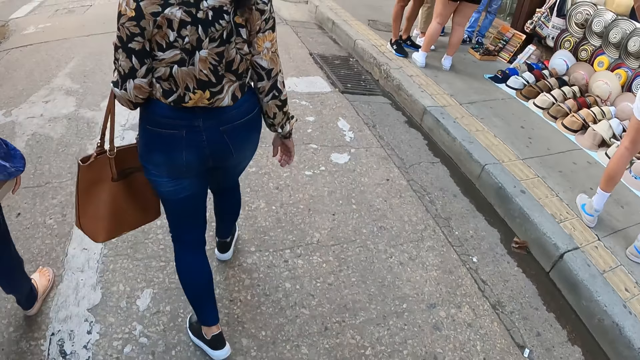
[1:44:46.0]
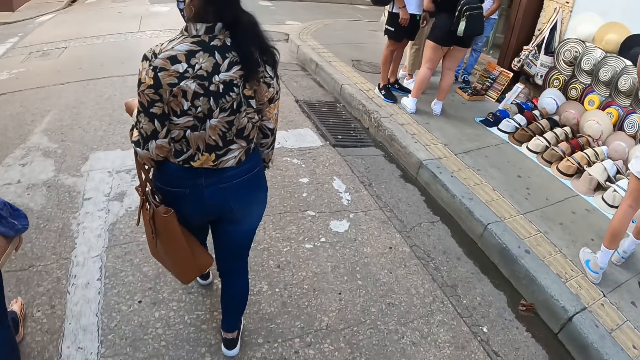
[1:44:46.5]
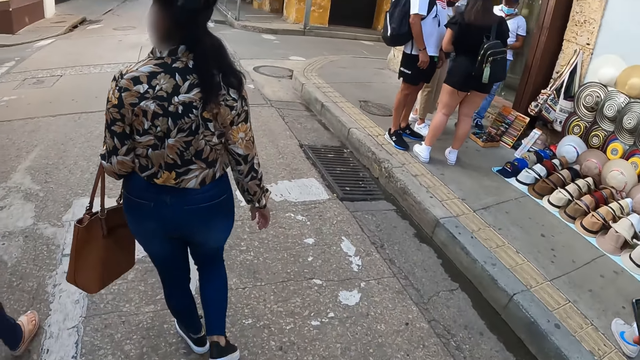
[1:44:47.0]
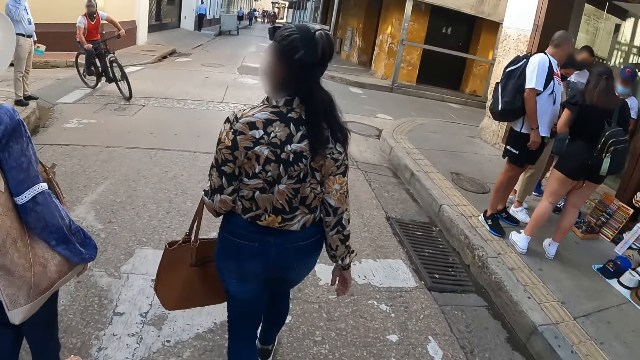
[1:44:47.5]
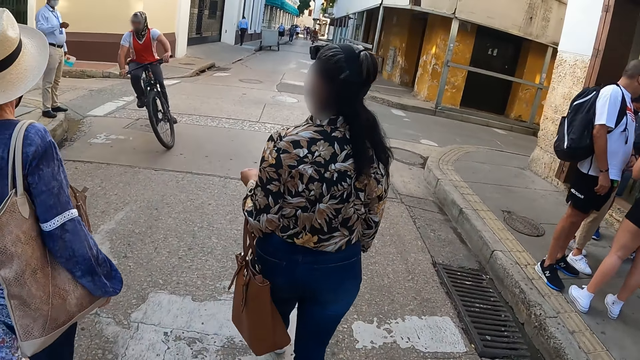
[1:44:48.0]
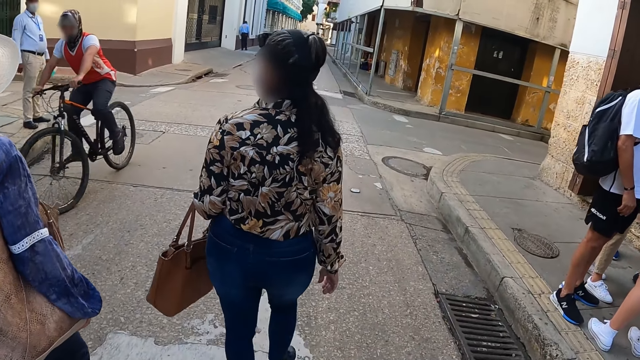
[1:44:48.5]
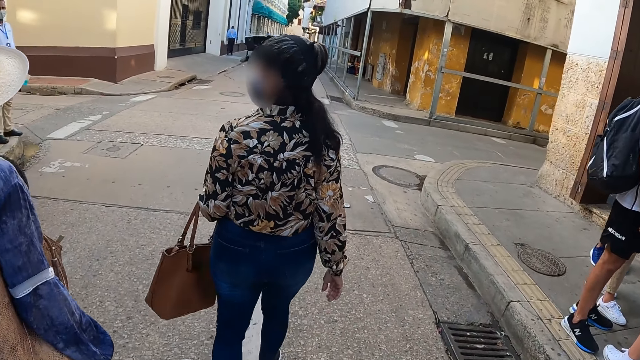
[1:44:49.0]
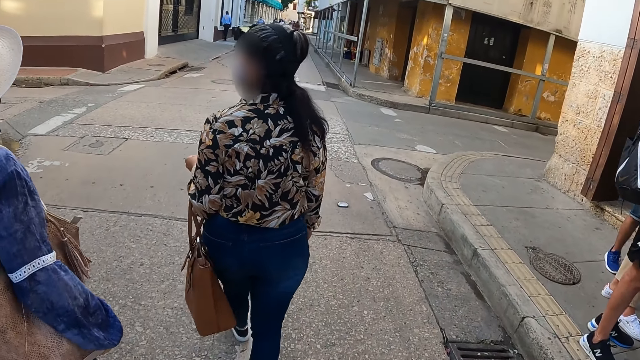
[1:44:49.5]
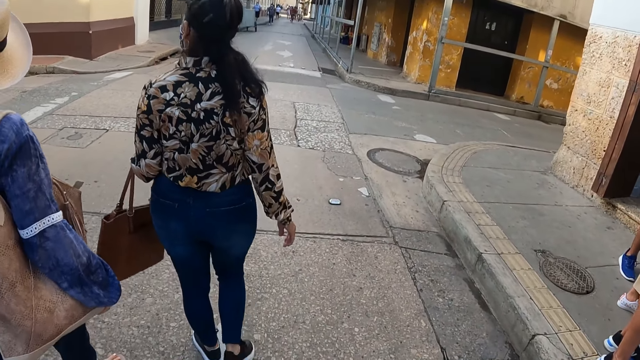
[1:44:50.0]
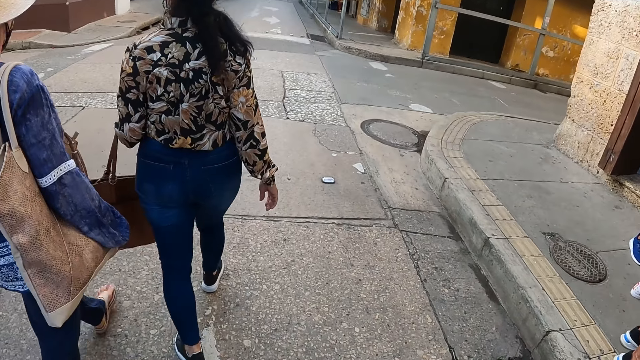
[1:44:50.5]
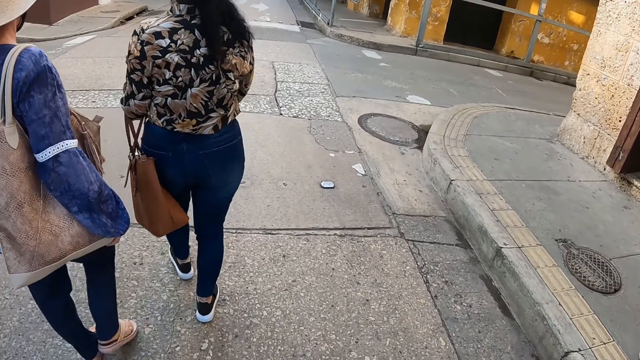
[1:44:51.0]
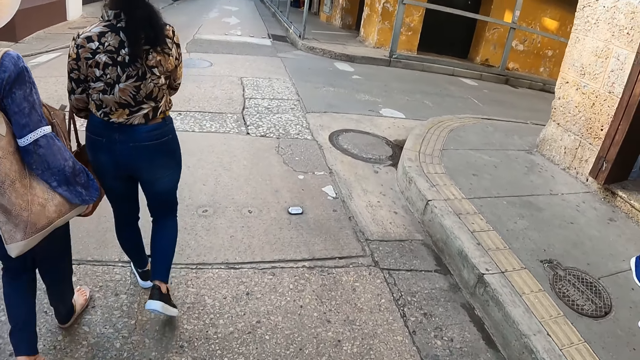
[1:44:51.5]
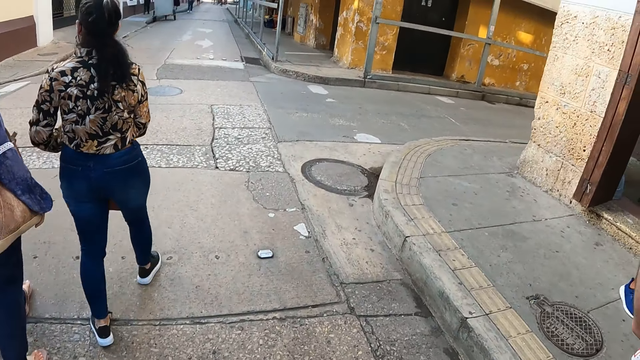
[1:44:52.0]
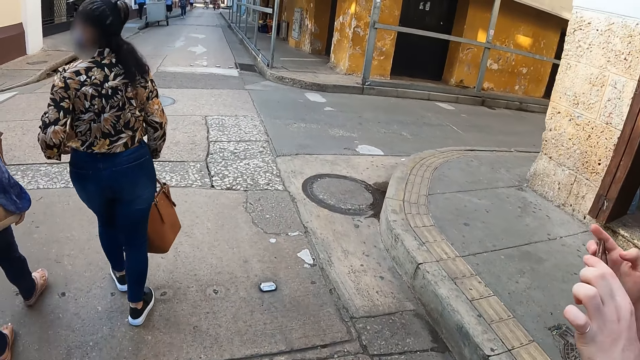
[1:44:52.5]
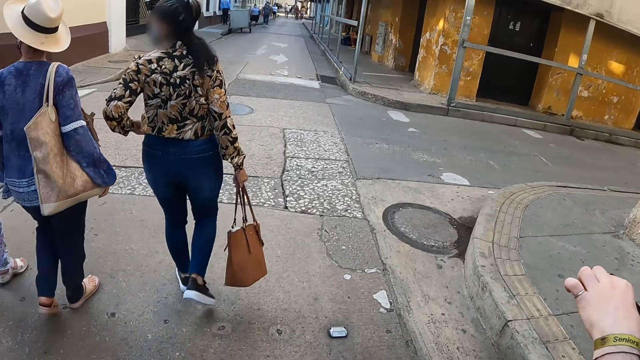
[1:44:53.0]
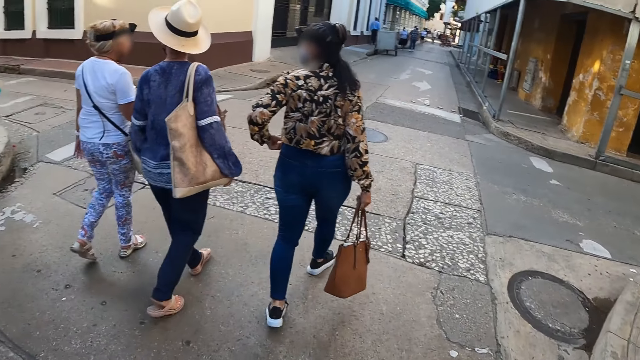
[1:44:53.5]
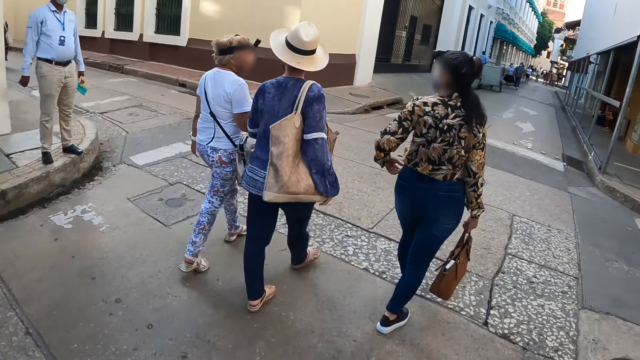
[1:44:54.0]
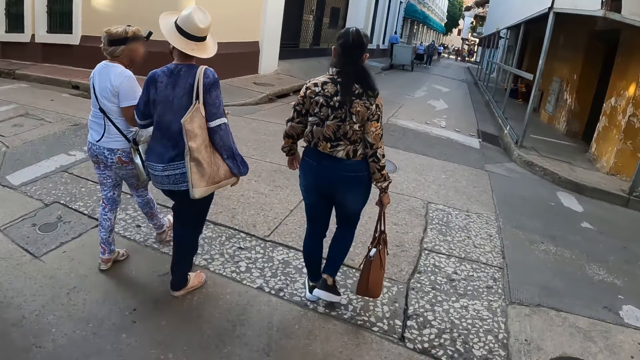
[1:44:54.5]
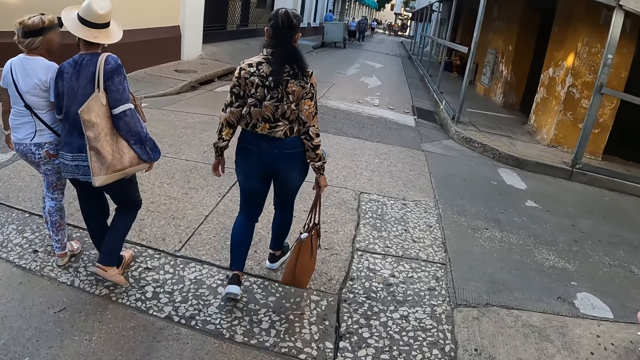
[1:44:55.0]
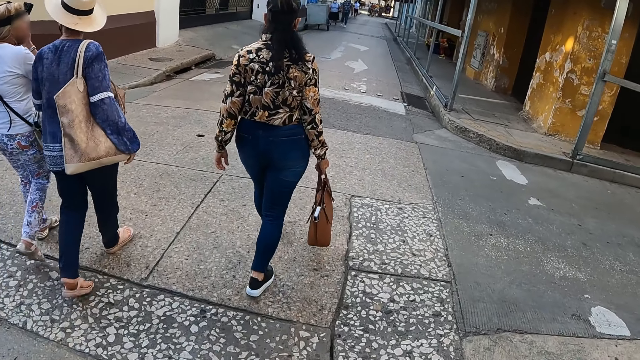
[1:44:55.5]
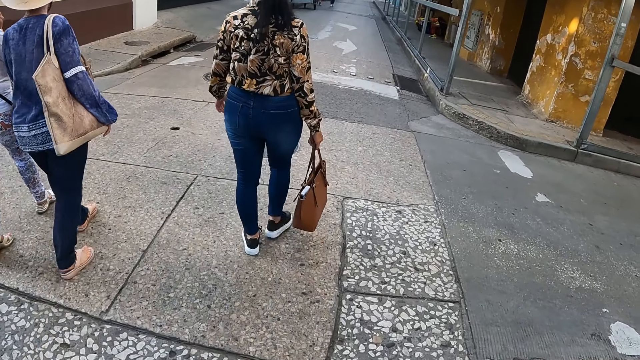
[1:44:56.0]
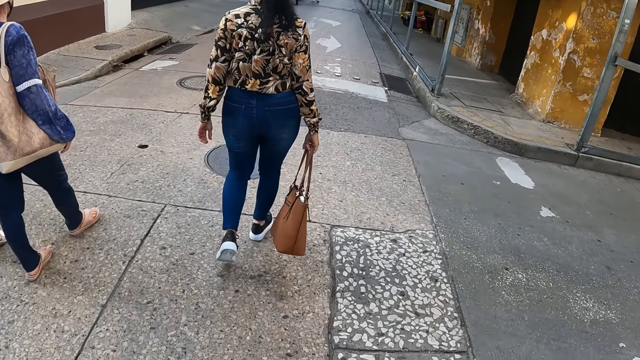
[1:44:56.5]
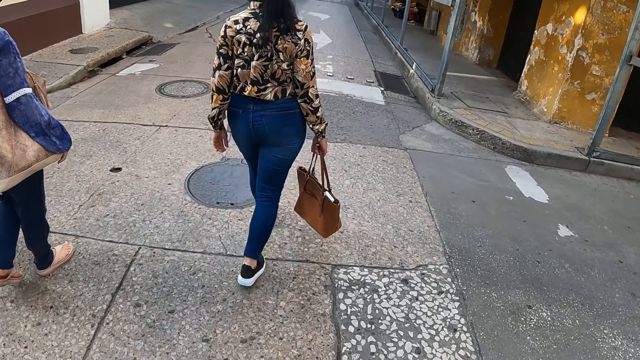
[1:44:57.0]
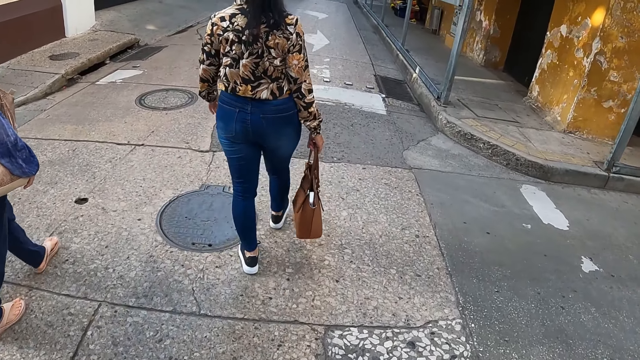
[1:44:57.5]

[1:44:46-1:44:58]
The camera wearer walks on the road. A man holds the phone. The camera wearer looks around and walks on the pavement.

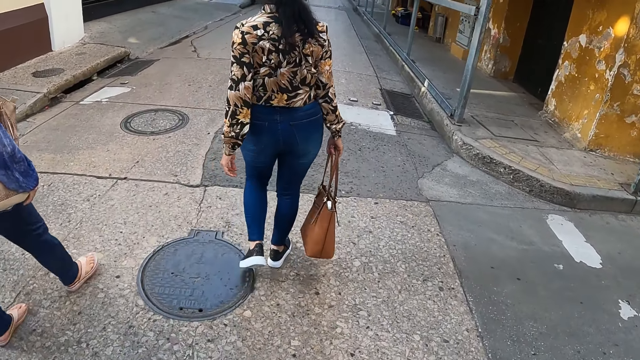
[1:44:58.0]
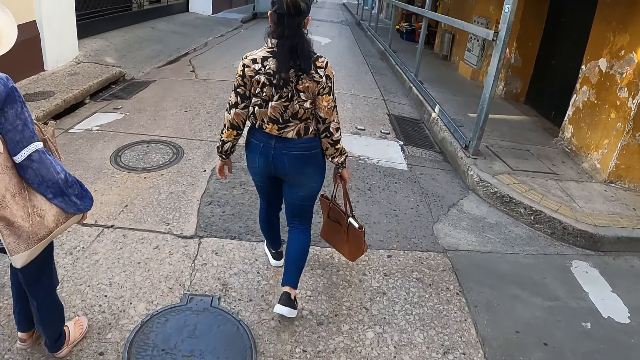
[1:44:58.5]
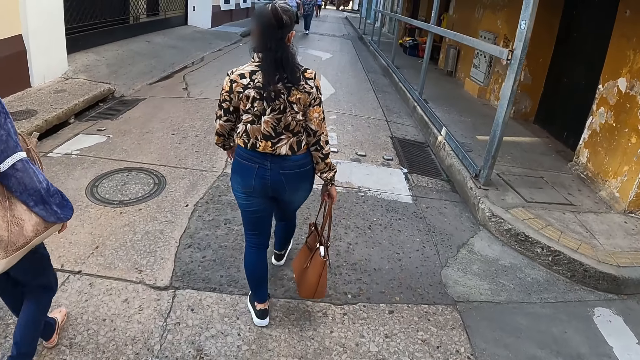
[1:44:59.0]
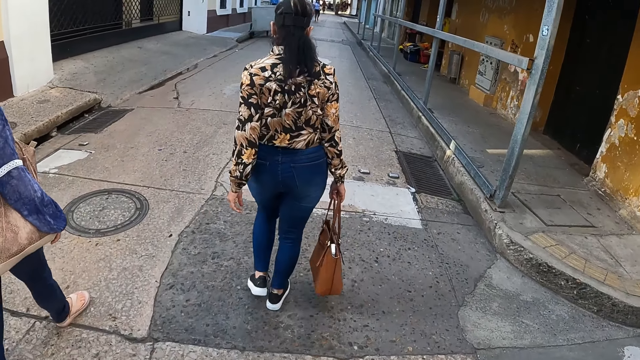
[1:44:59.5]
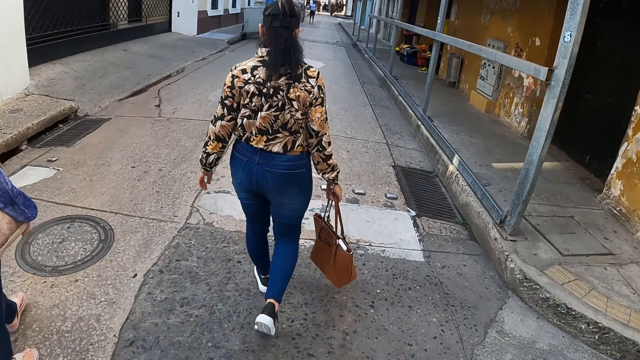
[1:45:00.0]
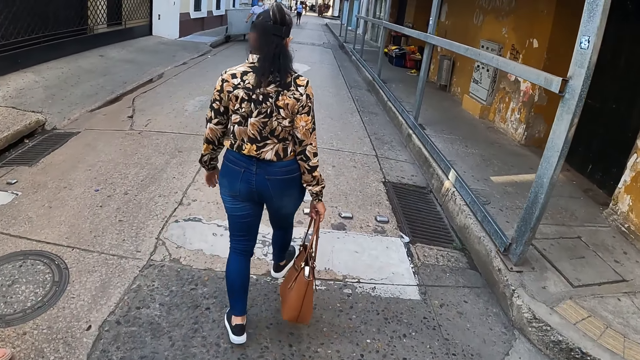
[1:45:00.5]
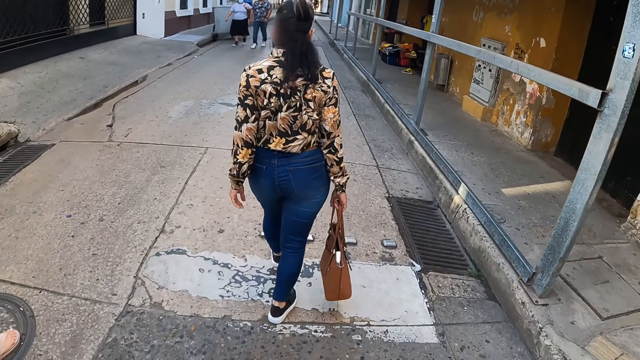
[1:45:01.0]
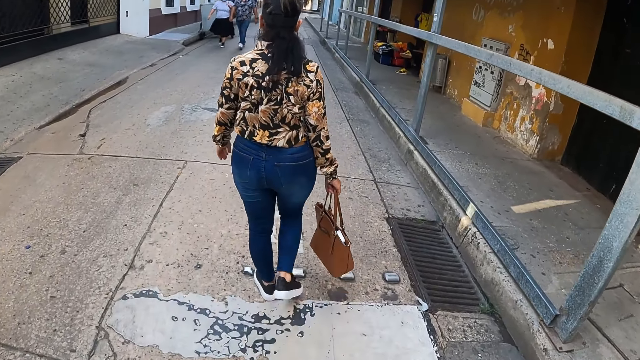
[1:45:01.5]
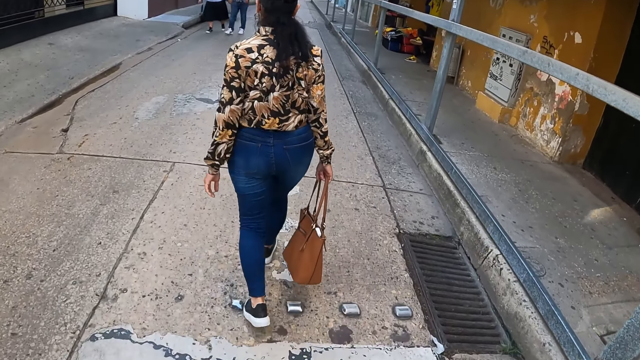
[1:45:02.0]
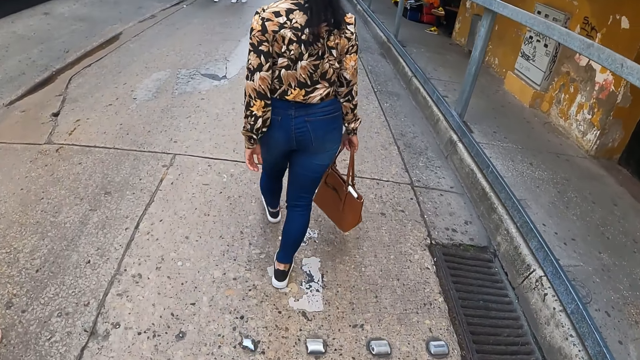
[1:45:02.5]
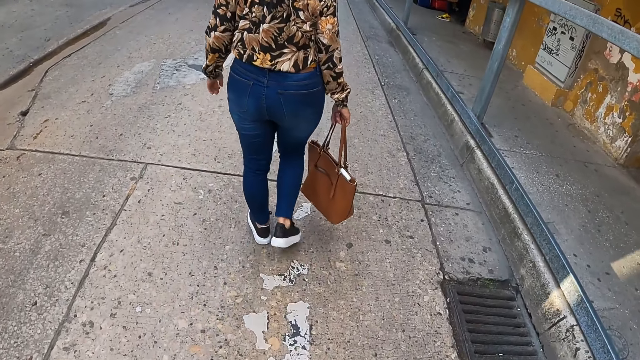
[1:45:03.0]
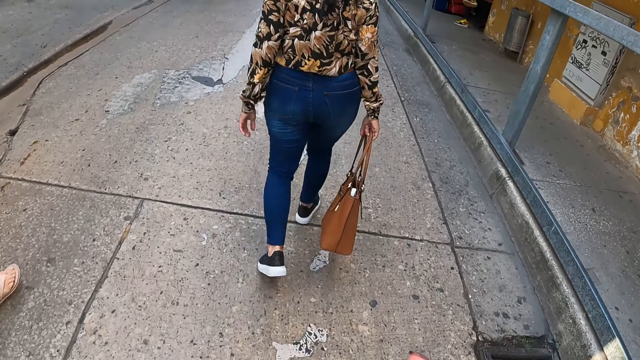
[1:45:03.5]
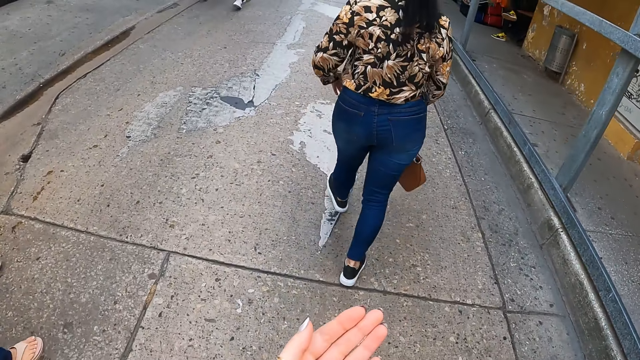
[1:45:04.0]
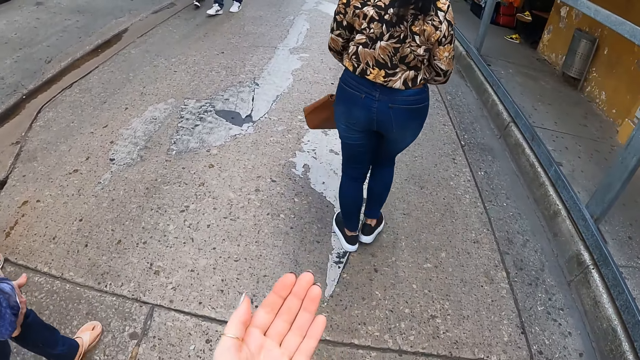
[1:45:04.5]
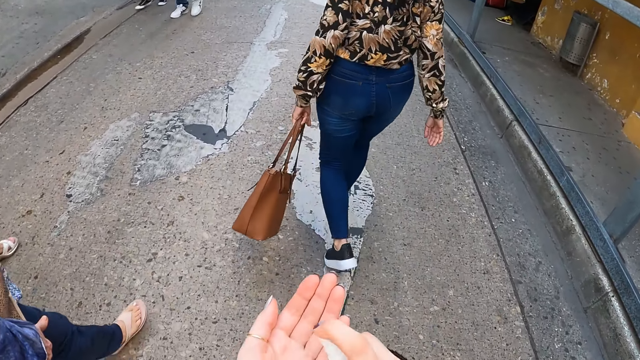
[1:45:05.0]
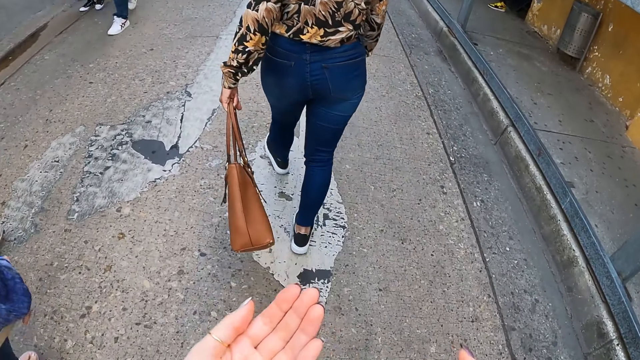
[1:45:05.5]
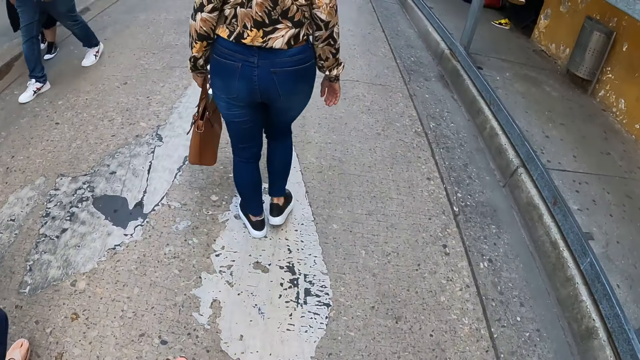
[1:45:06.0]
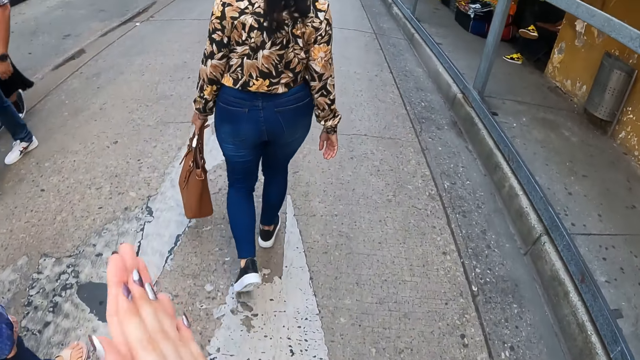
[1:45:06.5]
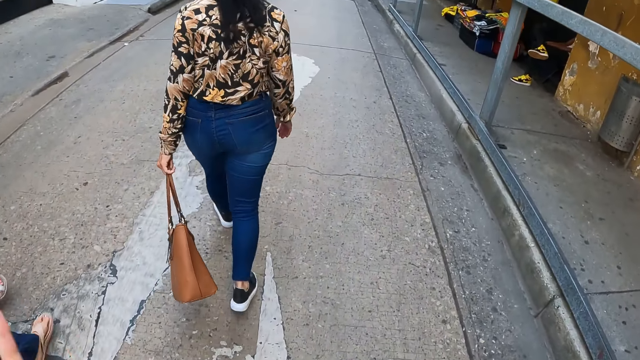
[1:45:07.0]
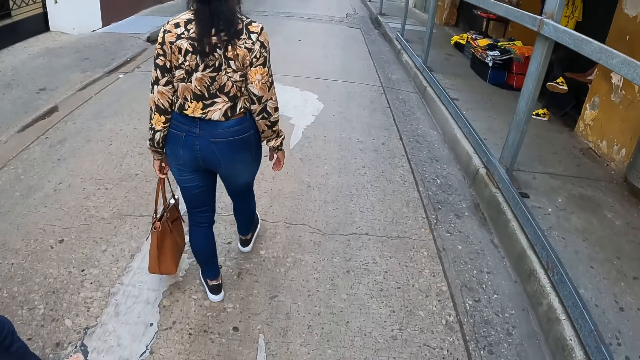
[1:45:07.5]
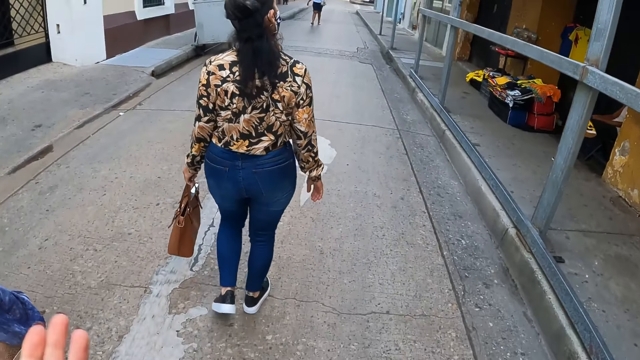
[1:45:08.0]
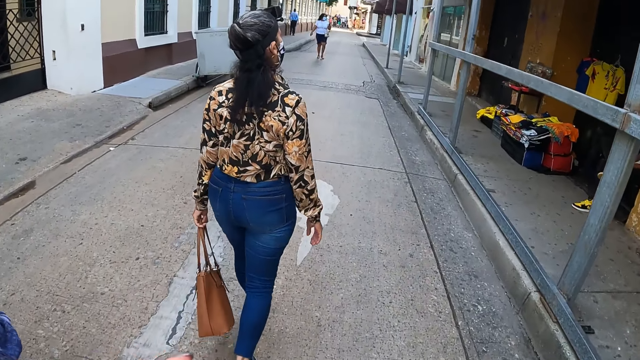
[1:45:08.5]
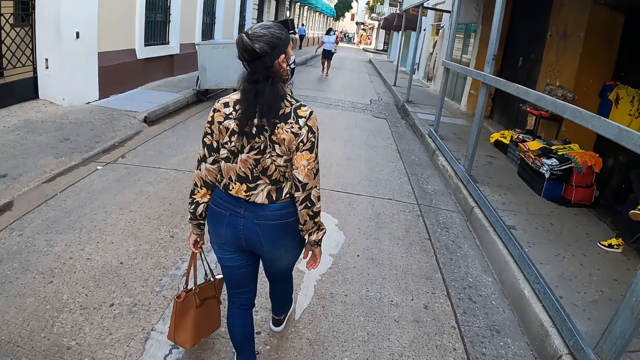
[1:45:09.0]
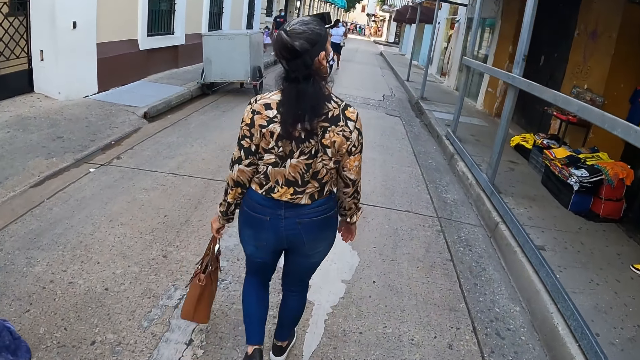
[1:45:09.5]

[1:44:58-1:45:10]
The camera wearer walks on the pavement and looks at the hand. She applies a liquid handwasher on her hand. She walks on the pavement. She walks on the pavement again and rubs the hands. She cleans her hand with the liquid handwasher.
